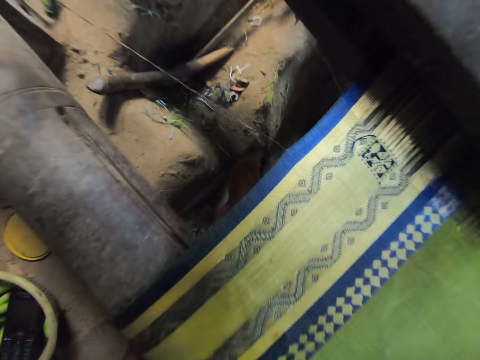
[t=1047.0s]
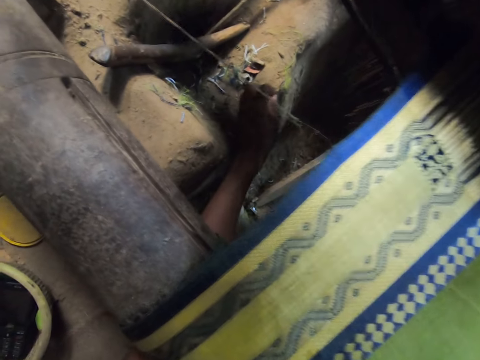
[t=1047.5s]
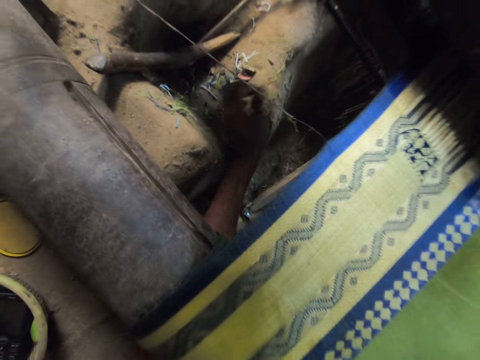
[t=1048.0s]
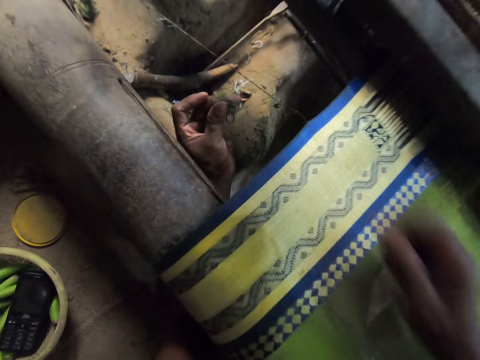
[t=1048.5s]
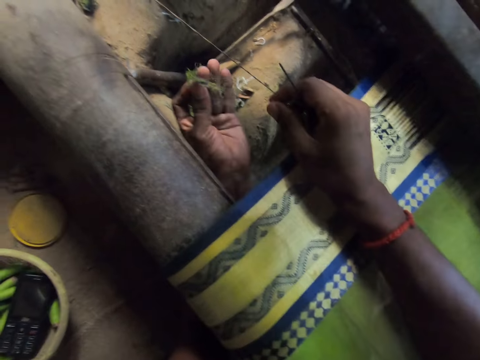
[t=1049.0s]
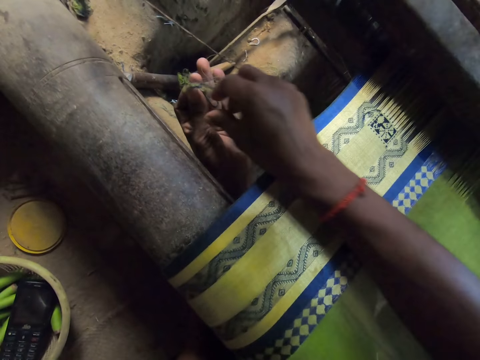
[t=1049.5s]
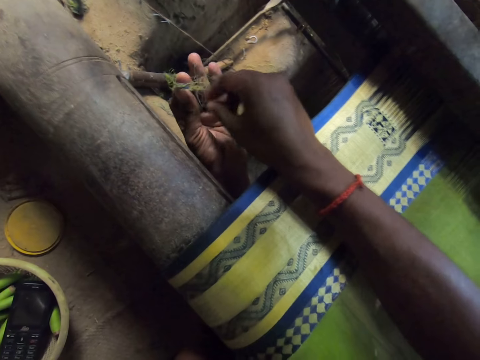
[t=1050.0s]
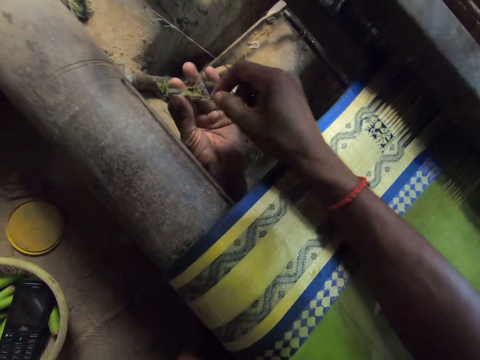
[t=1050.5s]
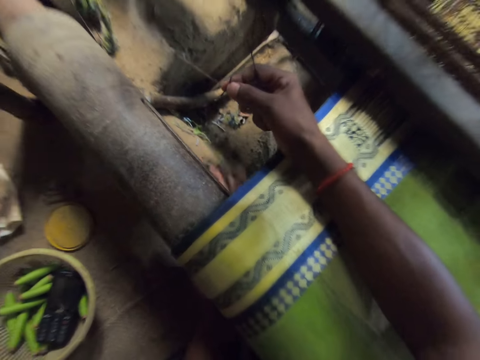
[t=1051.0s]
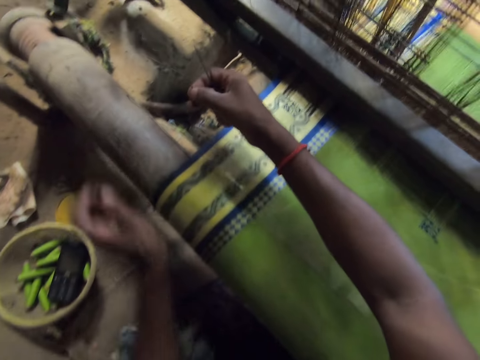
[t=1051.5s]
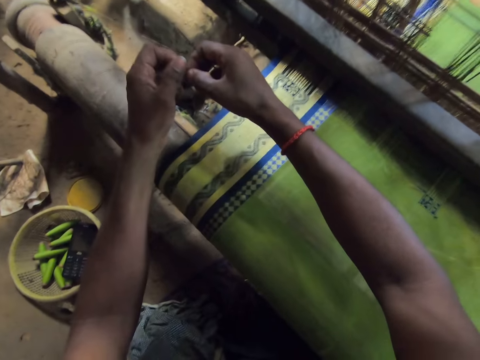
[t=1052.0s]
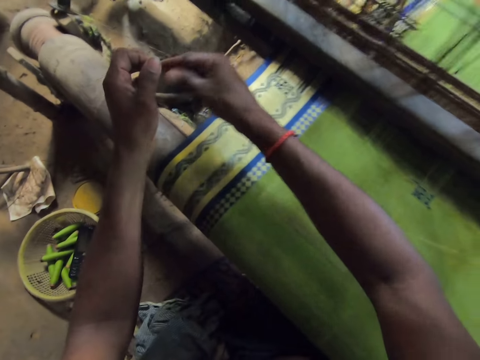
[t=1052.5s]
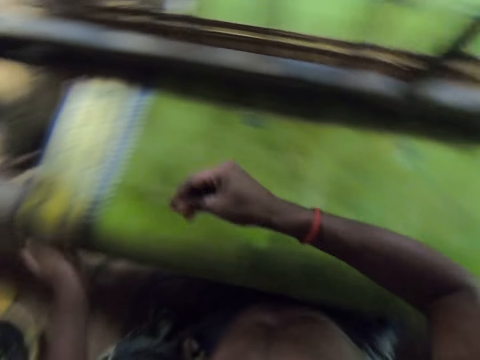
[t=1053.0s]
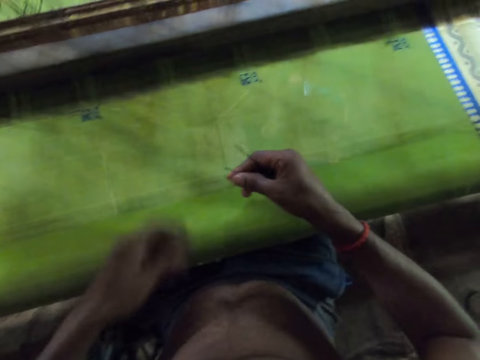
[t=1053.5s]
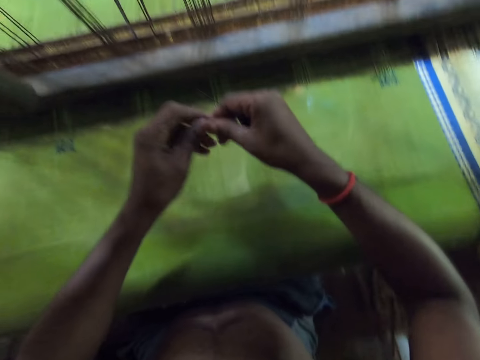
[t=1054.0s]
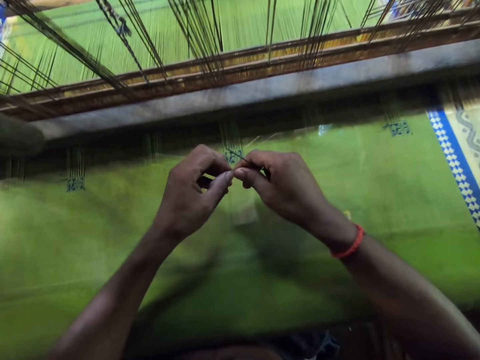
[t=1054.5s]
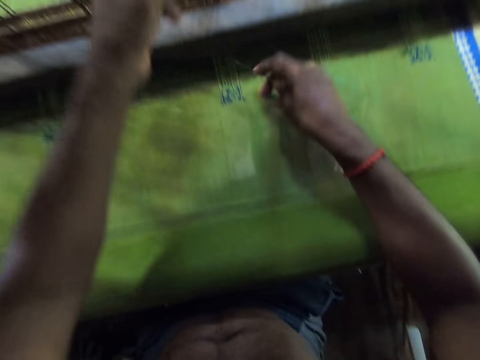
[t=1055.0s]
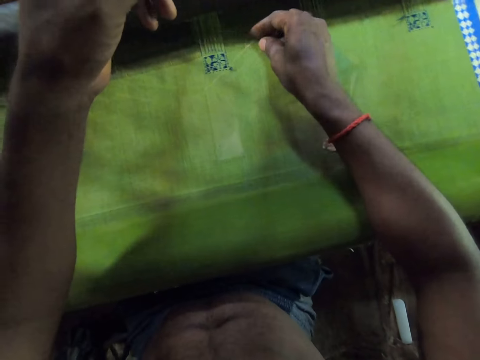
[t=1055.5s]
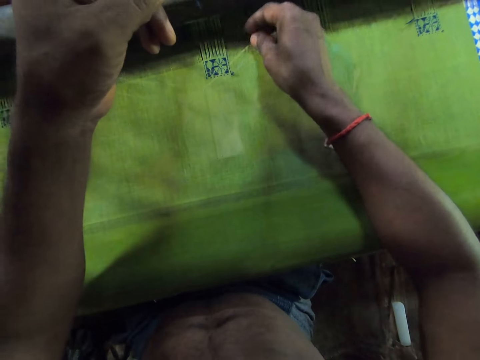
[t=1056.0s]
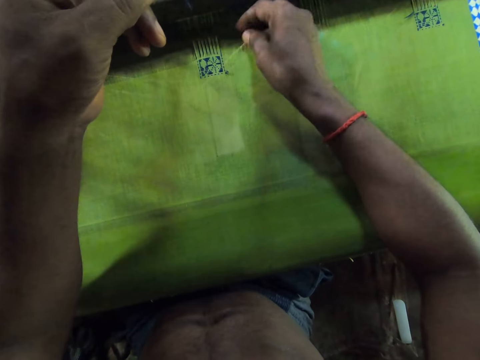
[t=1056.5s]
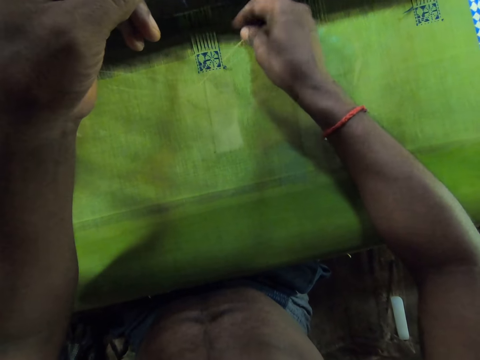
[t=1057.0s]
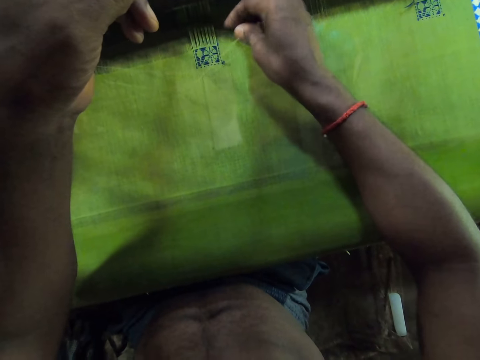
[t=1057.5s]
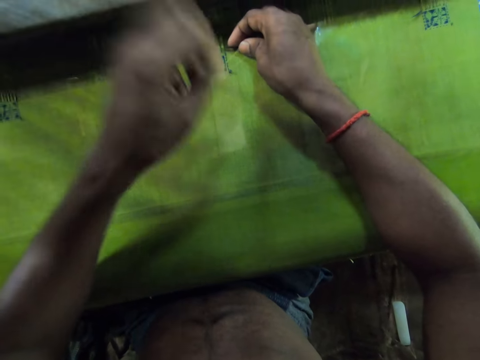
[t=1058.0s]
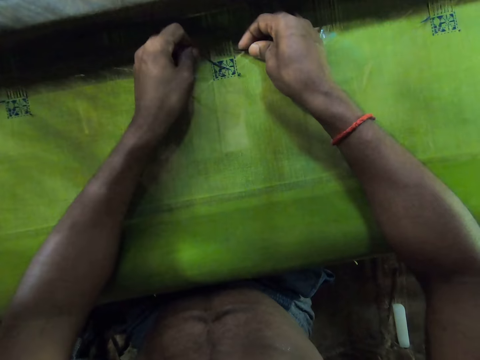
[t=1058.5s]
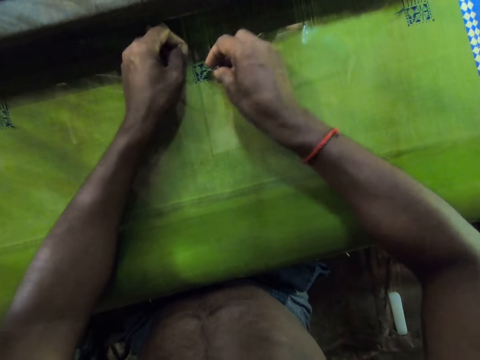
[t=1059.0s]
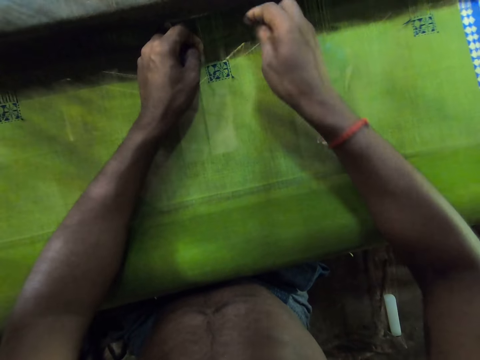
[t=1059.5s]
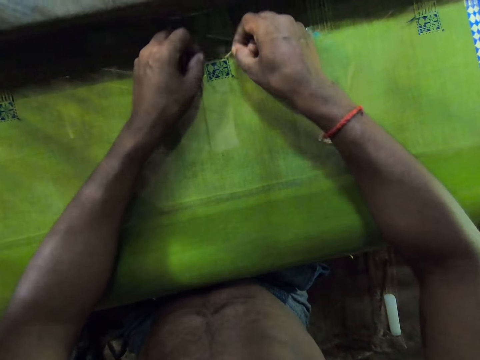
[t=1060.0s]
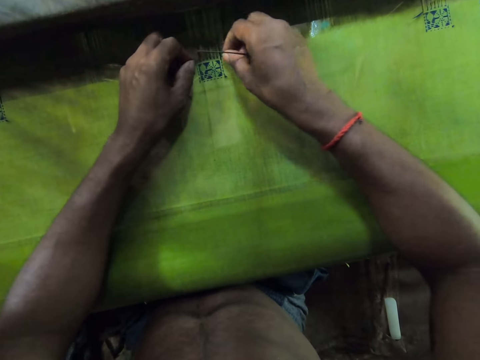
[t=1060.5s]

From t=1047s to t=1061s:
The camera wearer picks up threads from the floor with his left hand. He removes a thread from the threads in his left hand with his right hand. He rubs his left hand on his trousers. He passes the thread in his right hand to his left hand. He inserts the needle in the warp with his right hand. A person talks to the camera wearer. The camera wearer pulls the thread through the warp with the needle in his right hand.

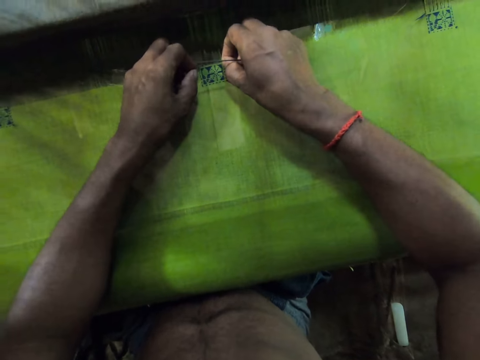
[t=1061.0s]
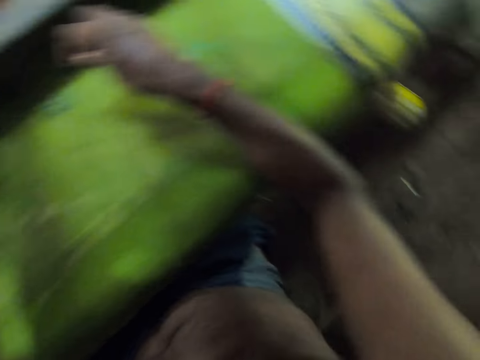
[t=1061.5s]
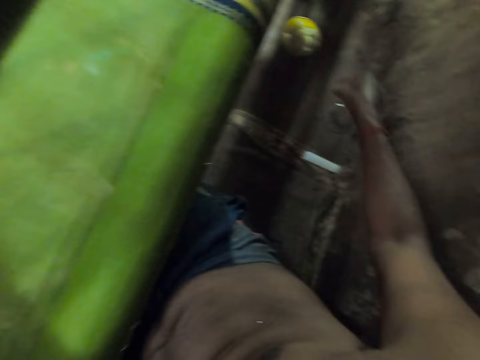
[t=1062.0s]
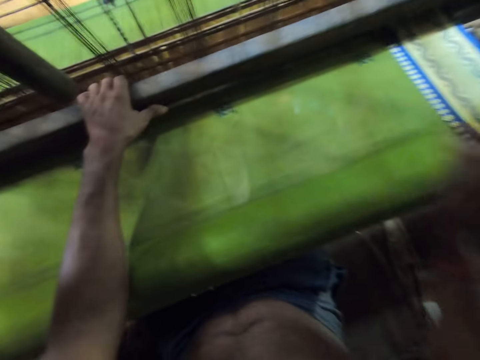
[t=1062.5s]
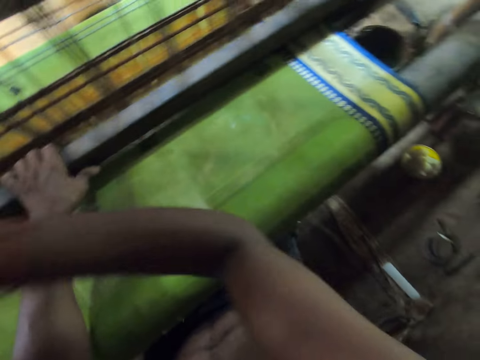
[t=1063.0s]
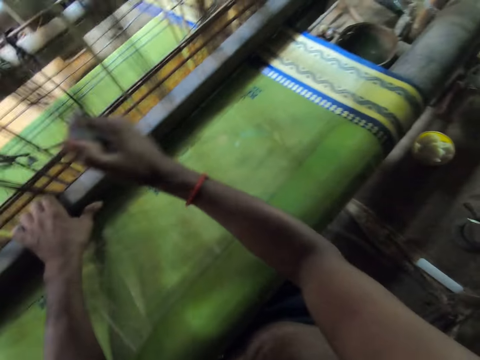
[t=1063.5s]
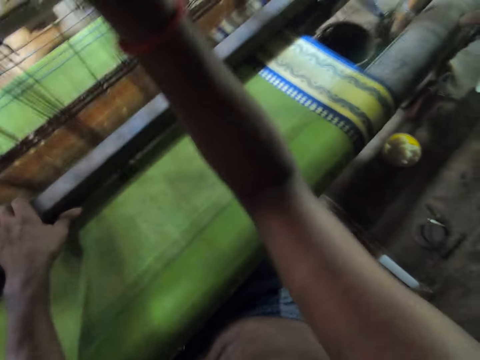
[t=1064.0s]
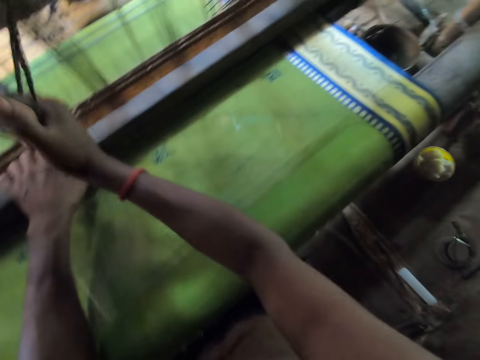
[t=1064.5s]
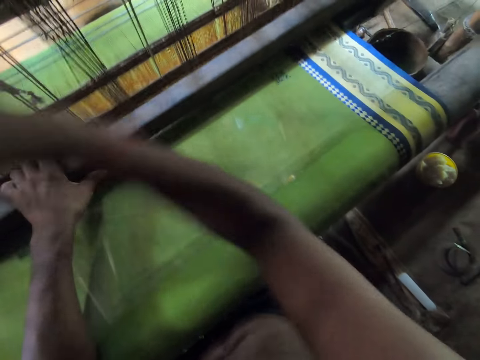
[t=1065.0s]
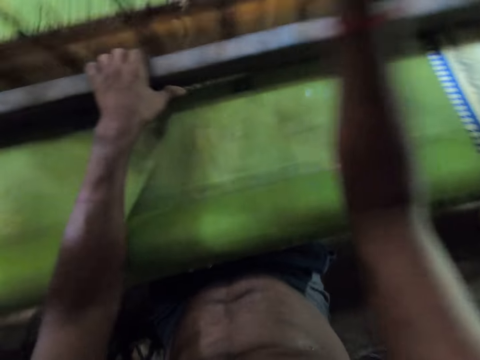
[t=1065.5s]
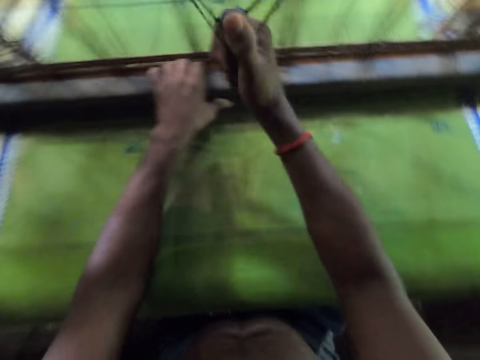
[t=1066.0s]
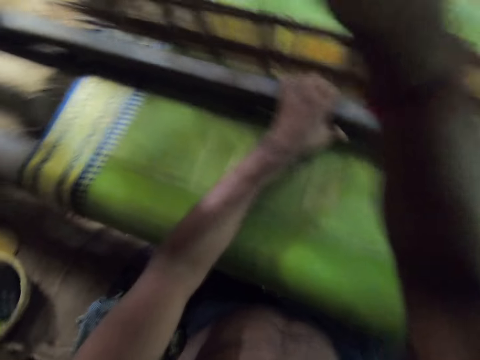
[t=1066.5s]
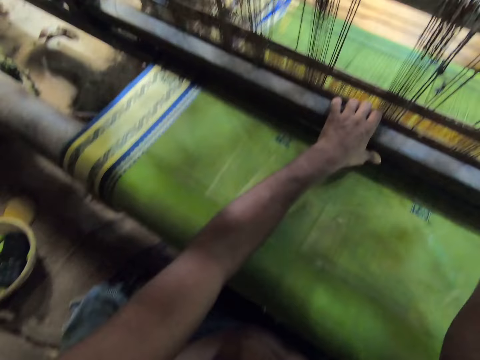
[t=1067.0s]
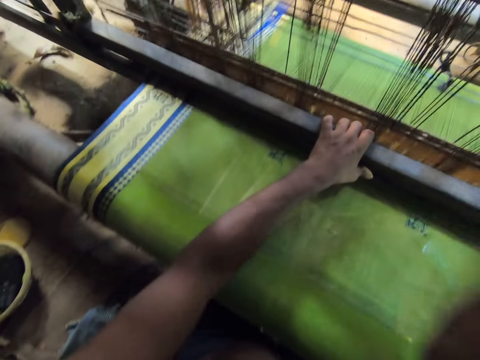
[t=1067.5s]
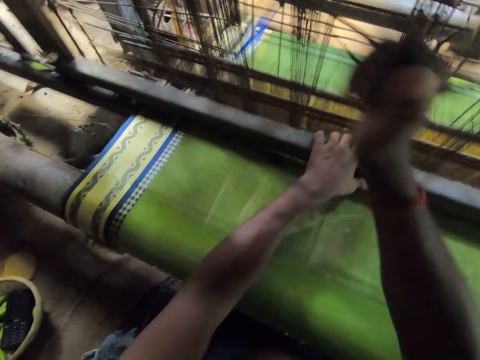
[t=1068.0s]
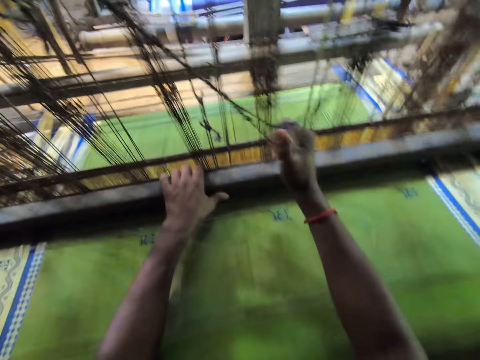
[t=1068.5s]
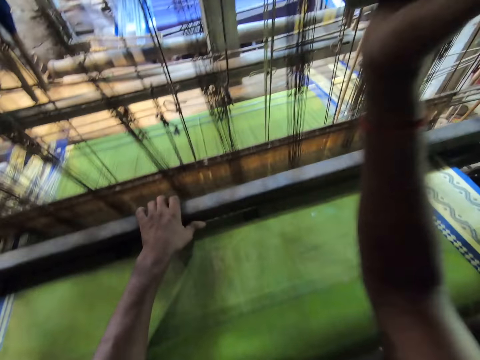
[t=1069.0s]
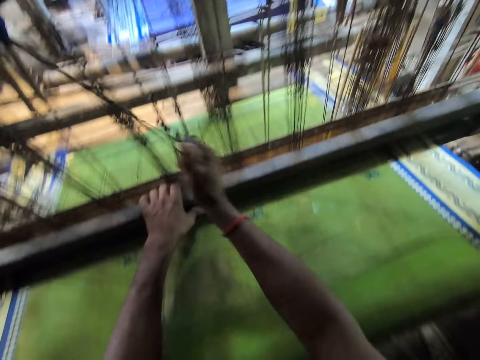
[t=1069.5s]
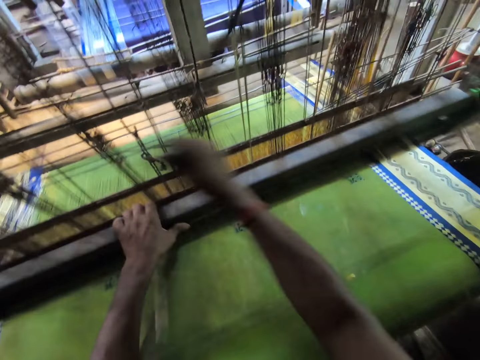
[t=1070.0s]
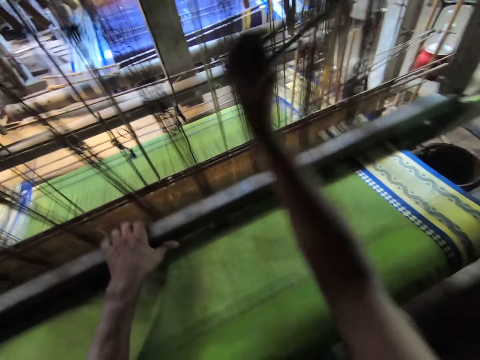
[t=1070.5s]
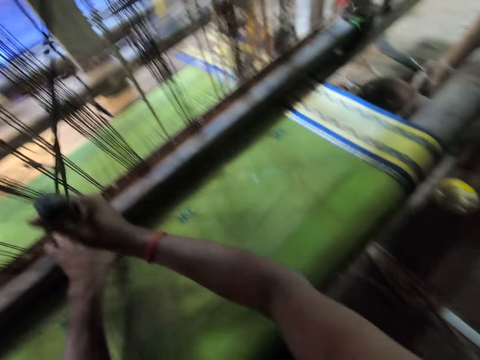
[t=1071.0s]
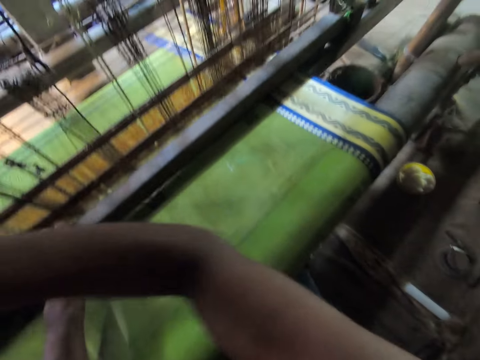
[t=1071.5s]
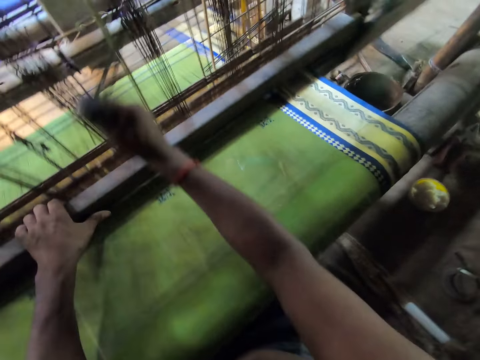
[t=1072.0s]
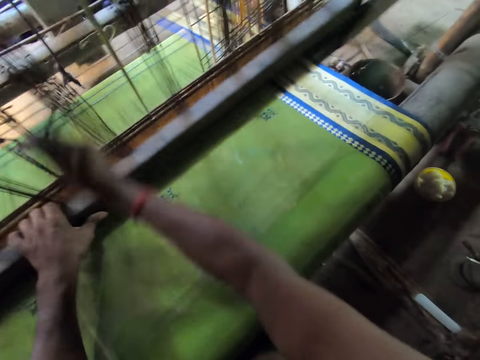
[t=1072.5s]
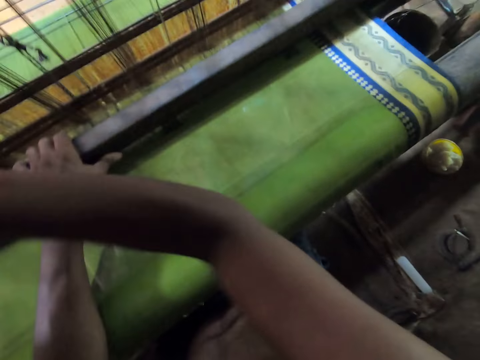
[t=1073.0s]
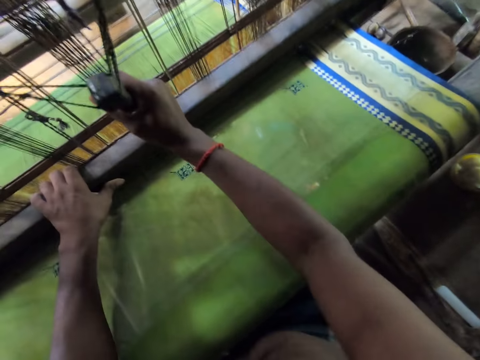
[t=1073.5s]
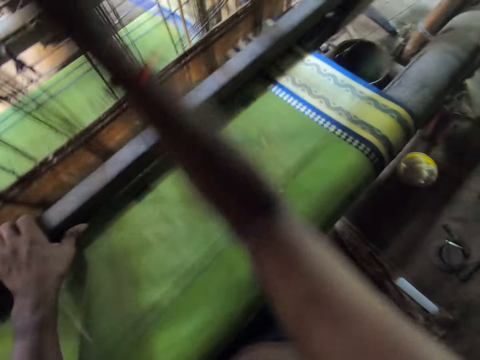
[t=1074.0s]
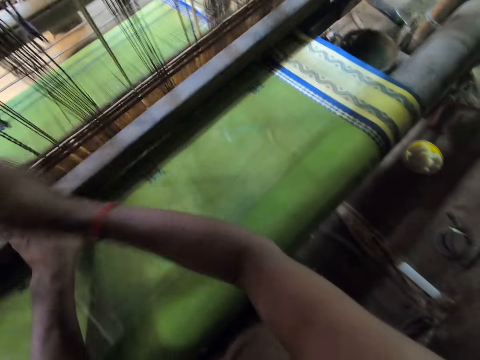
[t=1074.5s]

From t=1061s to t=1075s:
The camera wearer drops the needle in his right hand on the floor. He pulls the batten of the loom with his left hand. He pulls the cord of the loom with his right hand. A person talks to the camera wearer. The camera wearer operates a machine.
